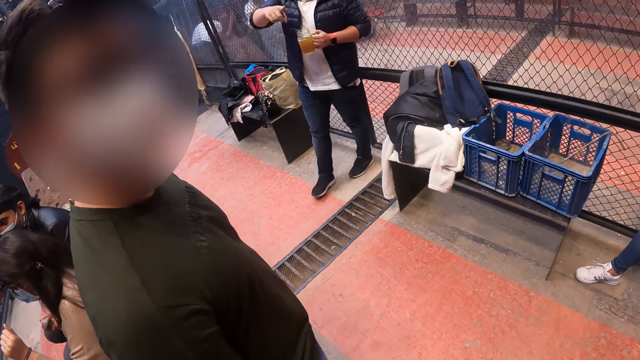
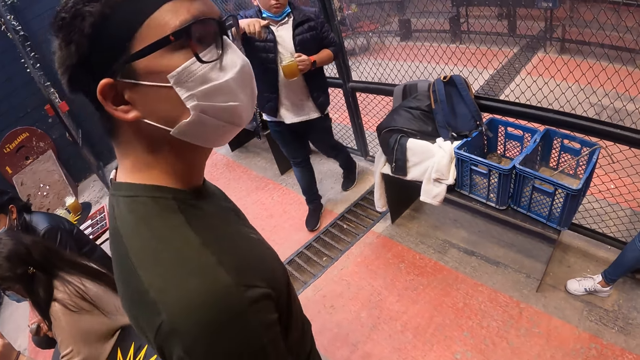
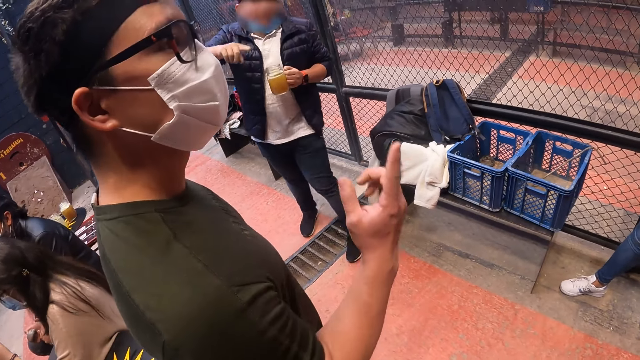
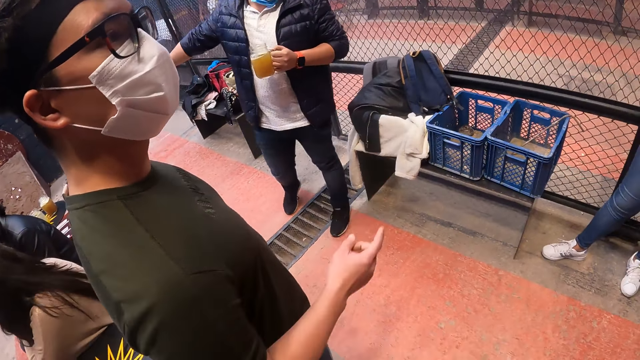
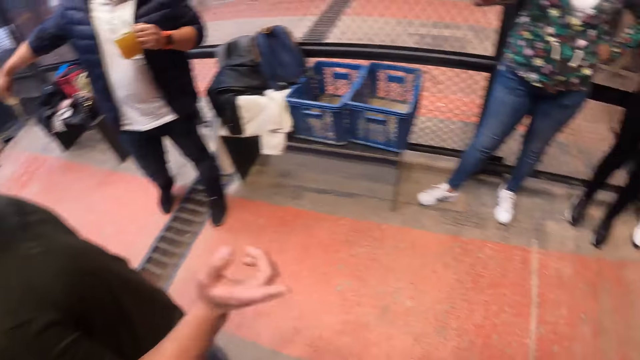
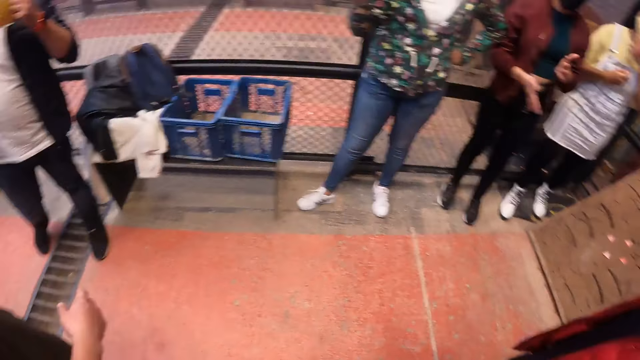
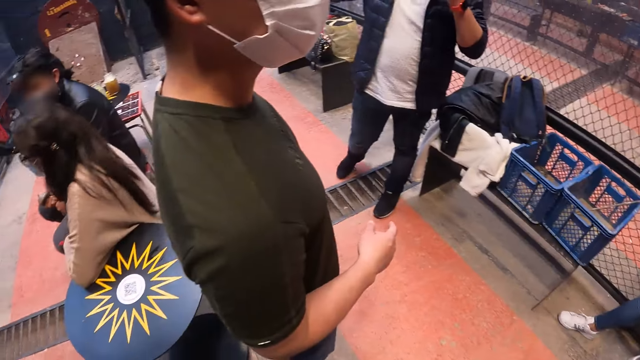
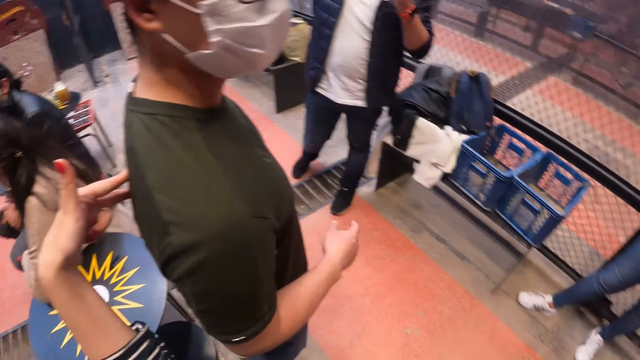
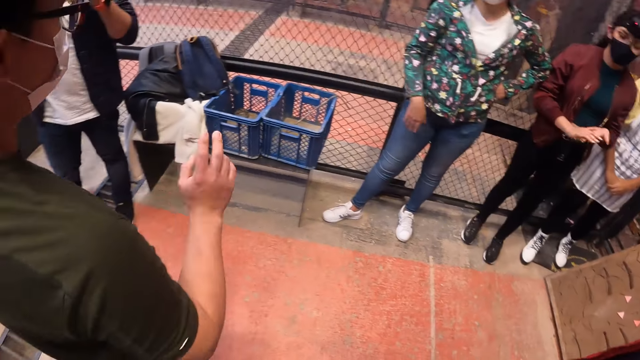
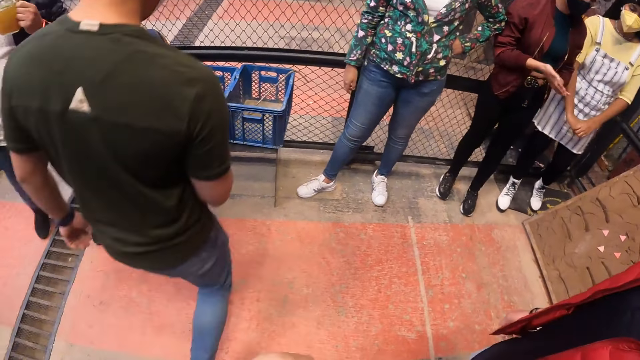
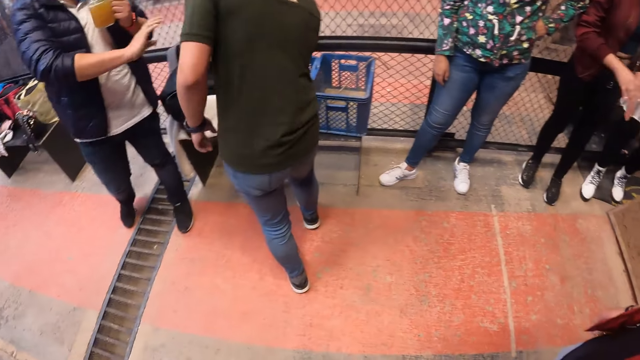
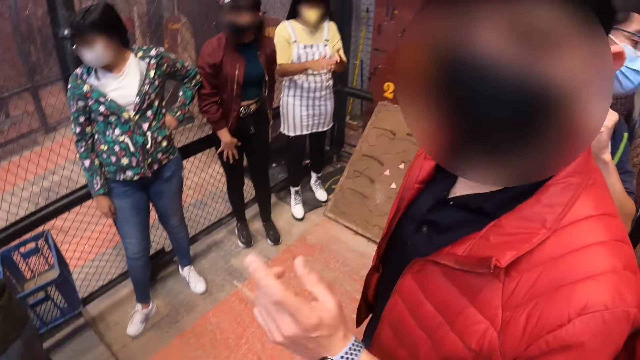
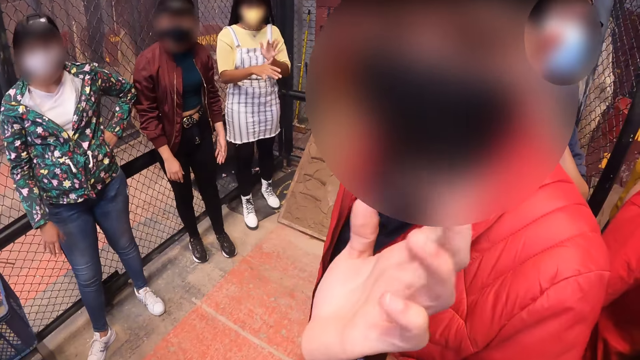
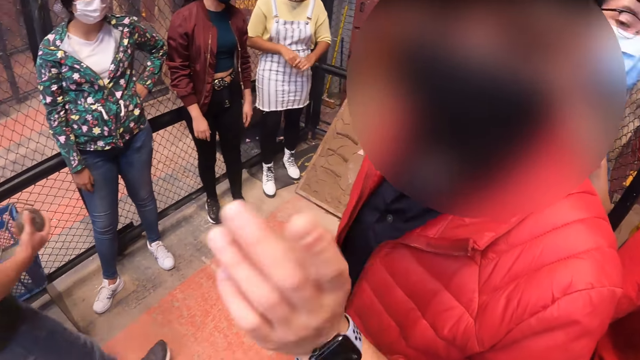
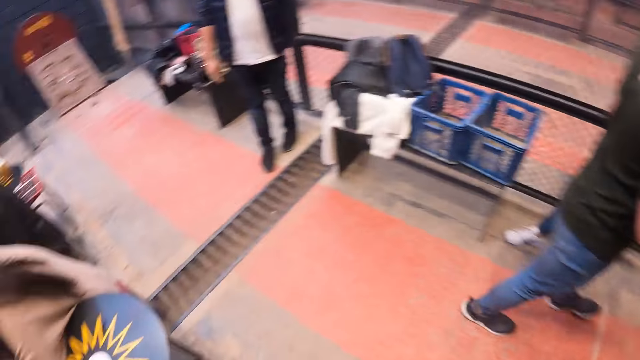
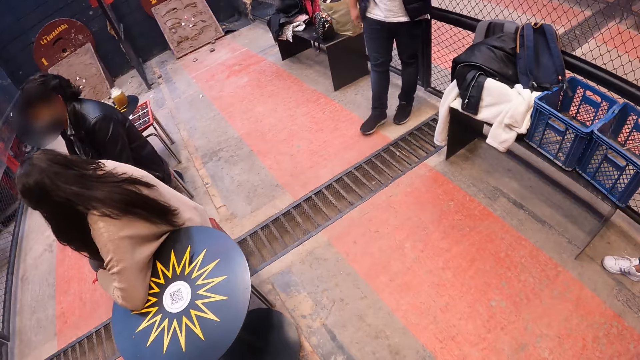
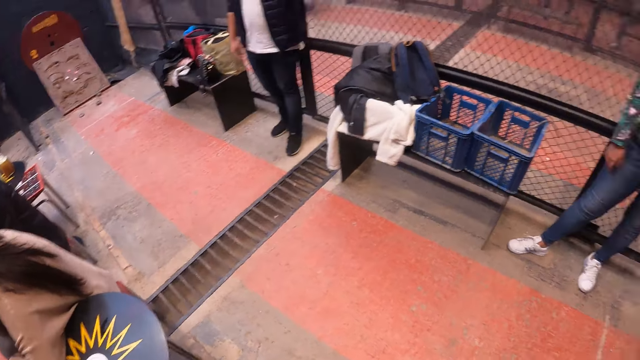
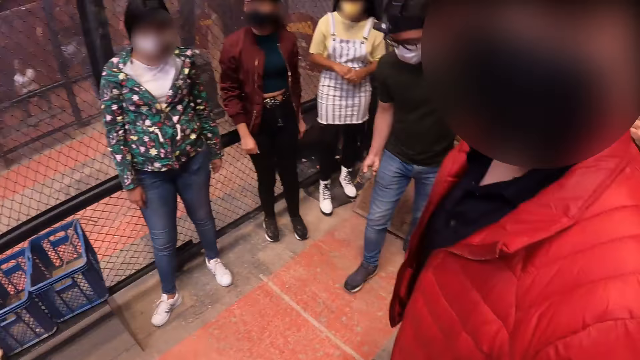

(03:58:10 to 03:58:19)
A man interacts with the camera wearer and another man. The other man interacts with the camera wearer and the group. A woman dusts both hands. The camera wearer touches the other man on his back with her left hand. A third man interacts with the camera wearer. The other man takes a stone in the basket on the table with his right hand. Another woman dusts both hands.

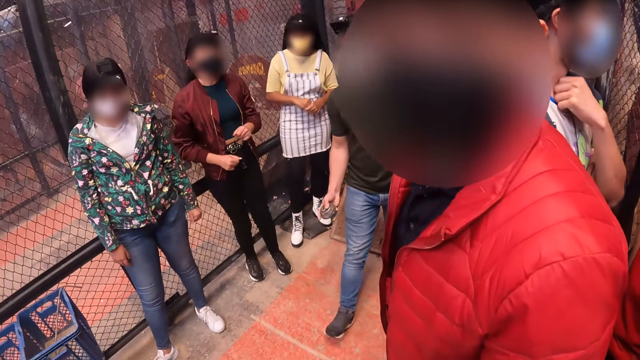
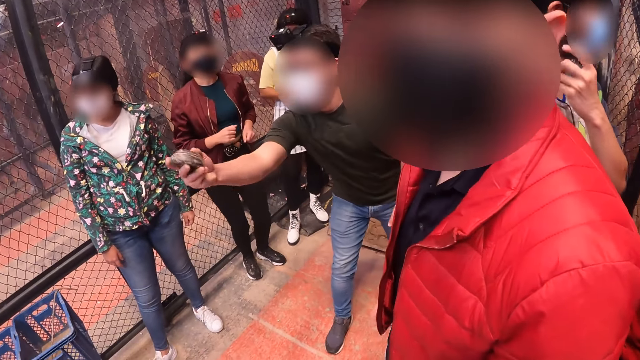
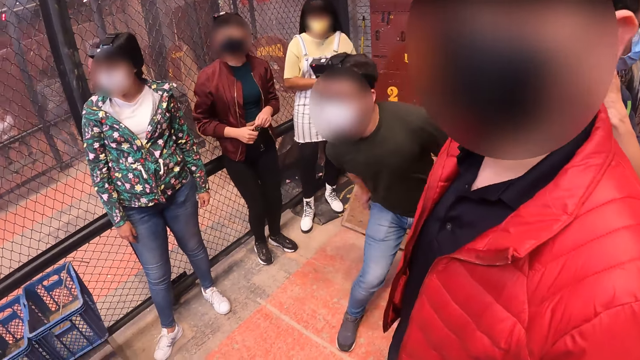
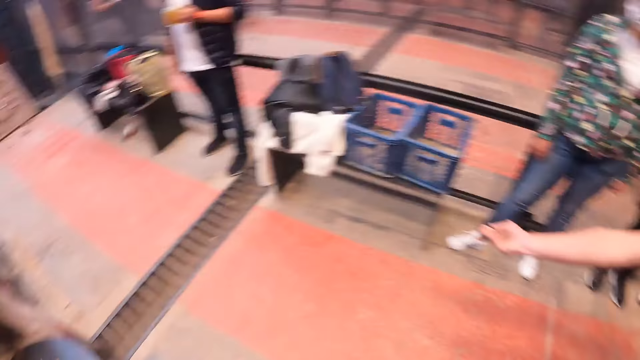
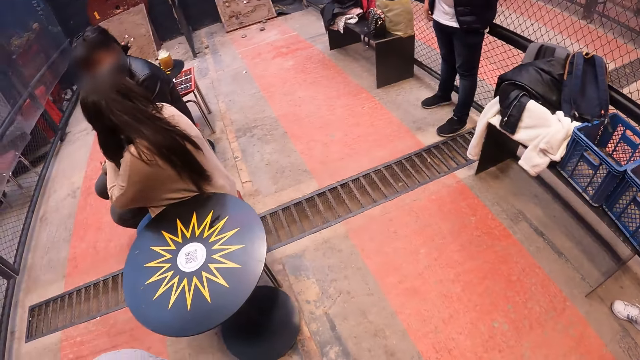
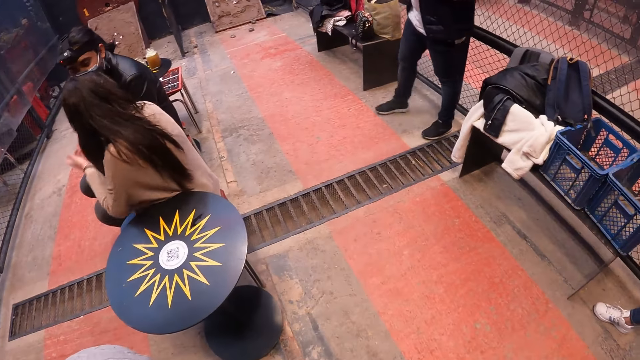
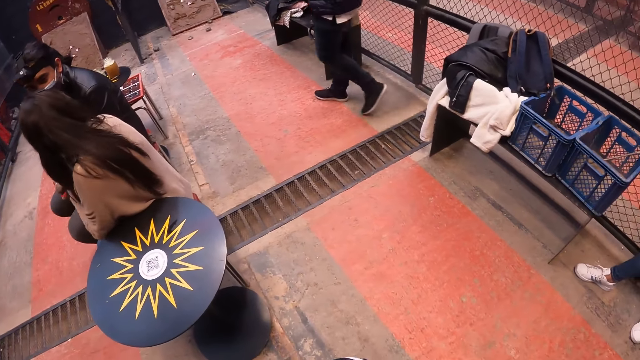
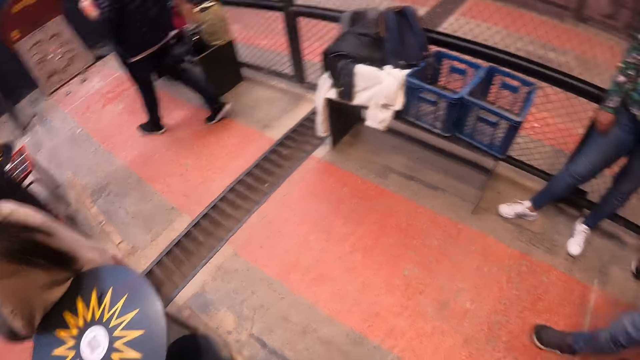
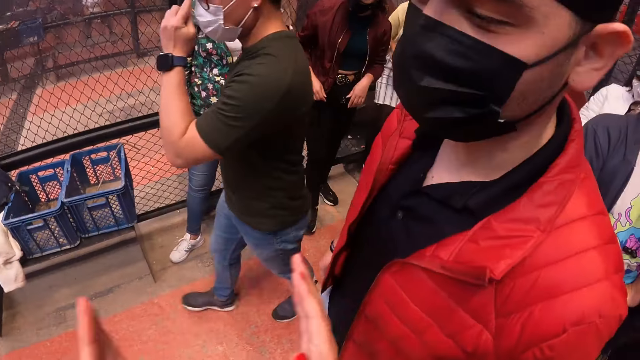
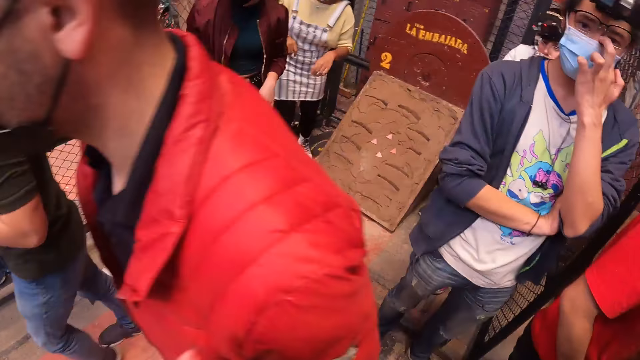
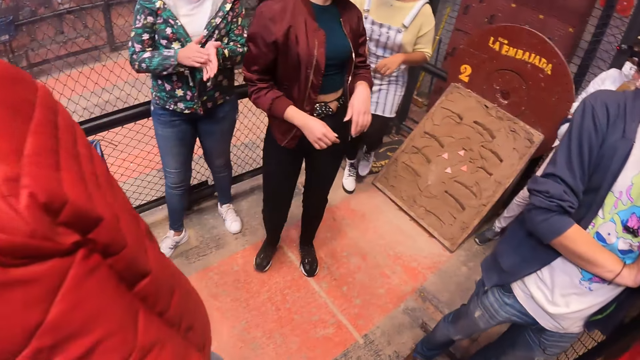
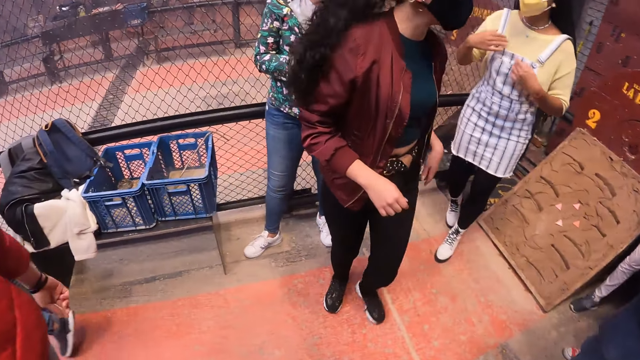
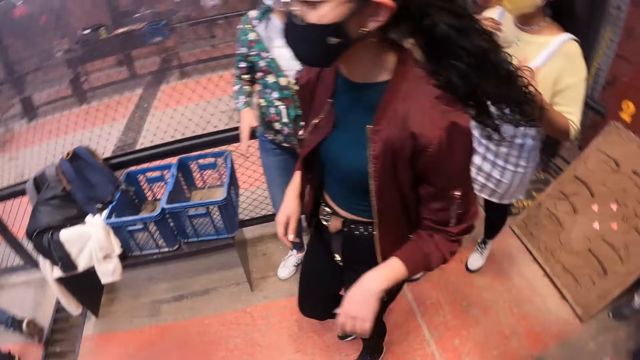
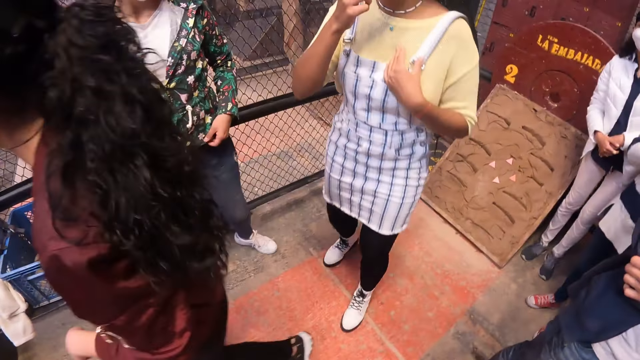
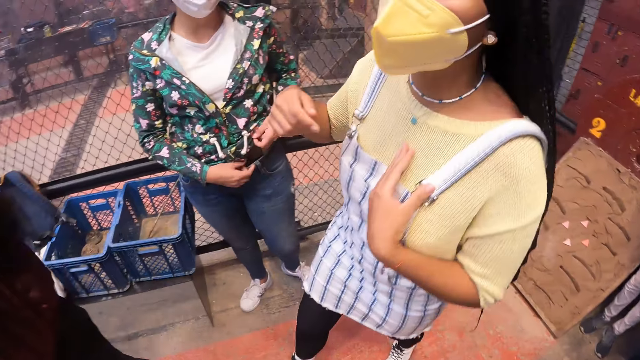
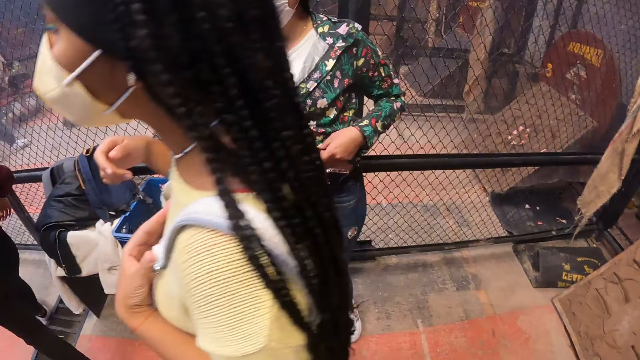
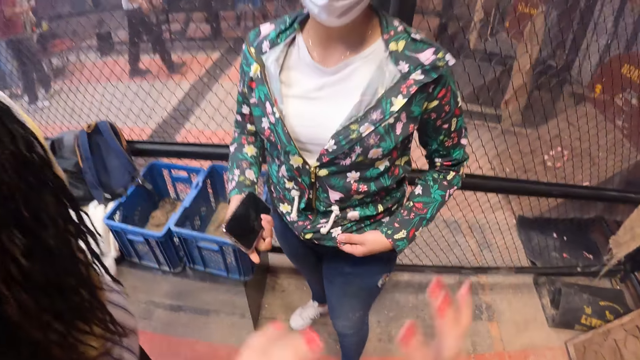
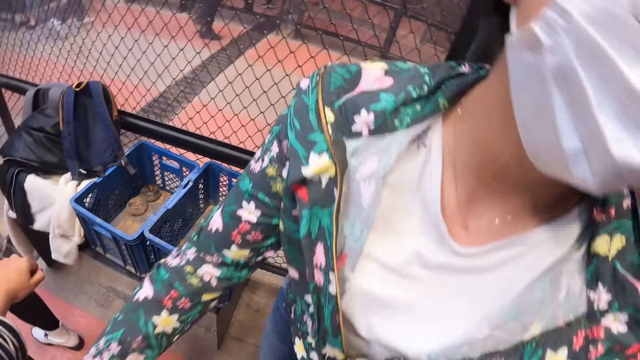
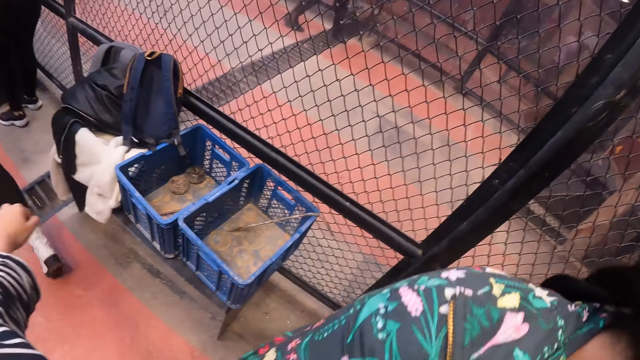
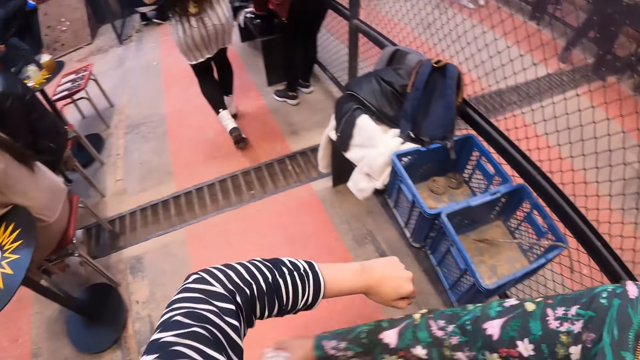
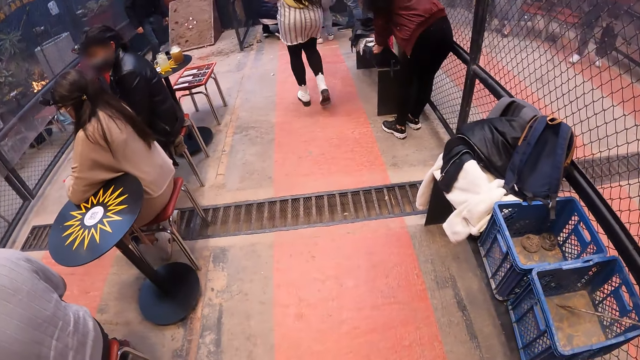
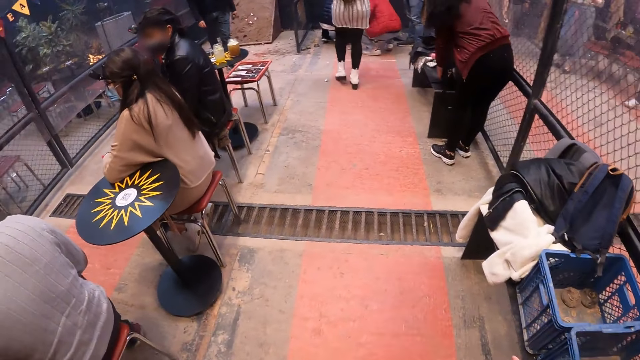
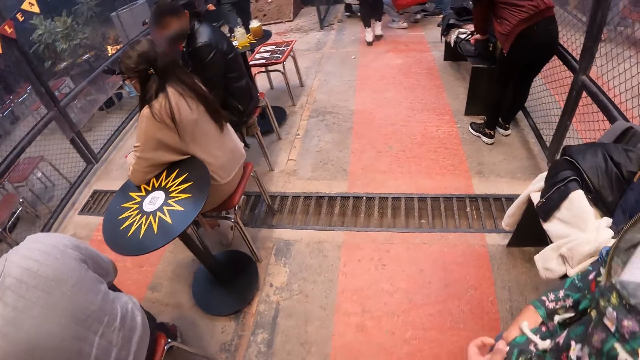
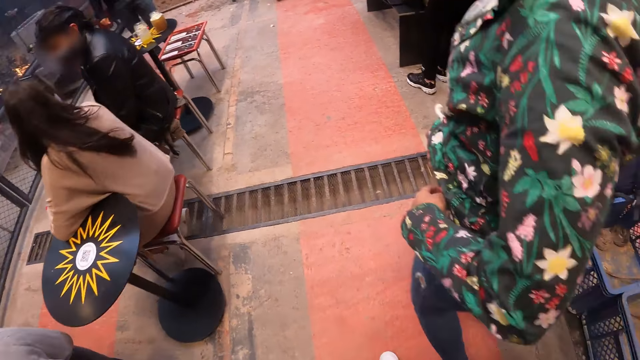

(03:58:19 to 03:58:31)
The man throws the stone in his right hand to the brick wall. The camera wearer claps both hands. The man adjusts the facemask on his face with his right hand. A woman claps both hands. Another woman adjusts her dress with both hands and adjusts her facemask with her right hand. The camera wearer looks around. The first woman brings out the phone in her jean pocket with her right hand. The camera wearer embraces the first woman. A third woman inspects the basket on the table with both hands.
